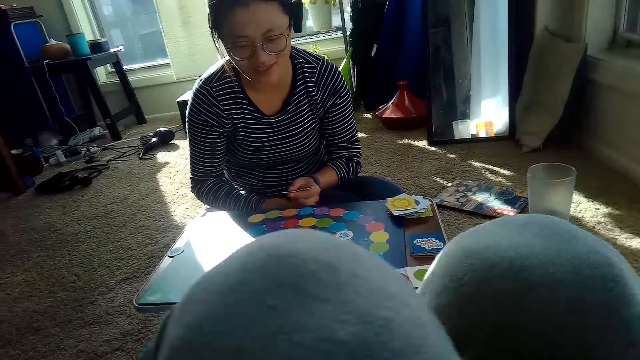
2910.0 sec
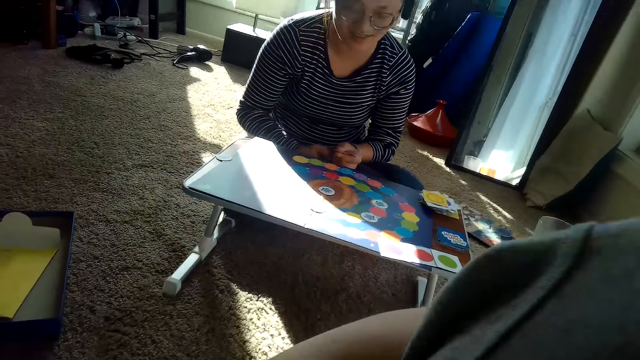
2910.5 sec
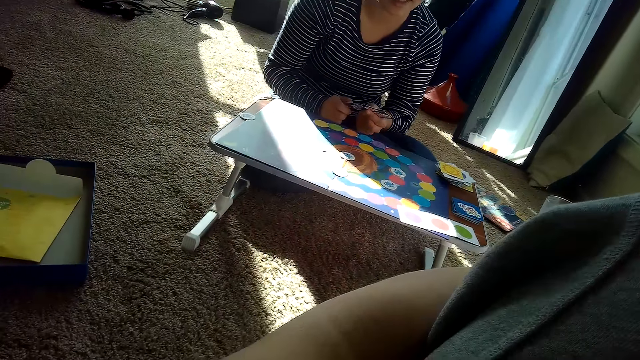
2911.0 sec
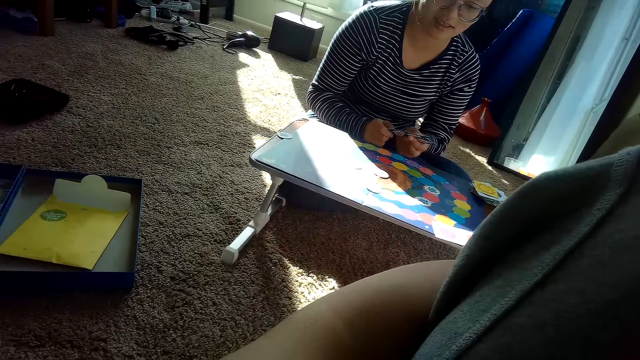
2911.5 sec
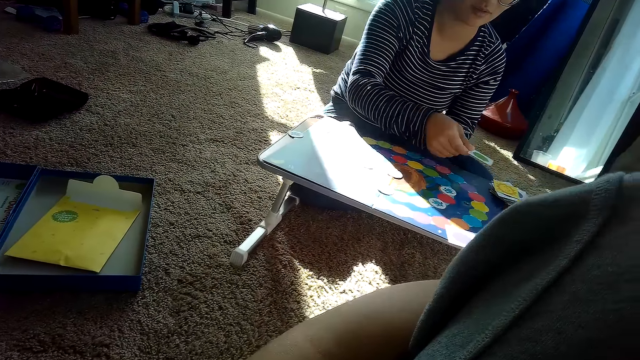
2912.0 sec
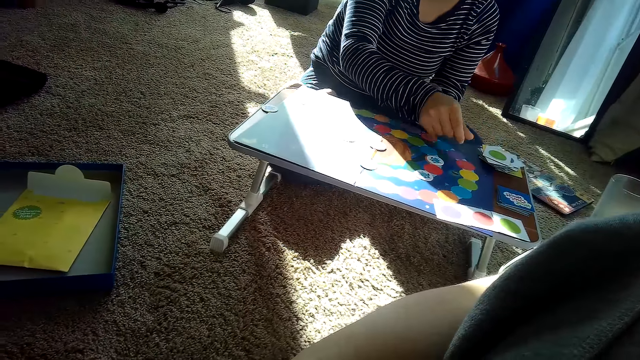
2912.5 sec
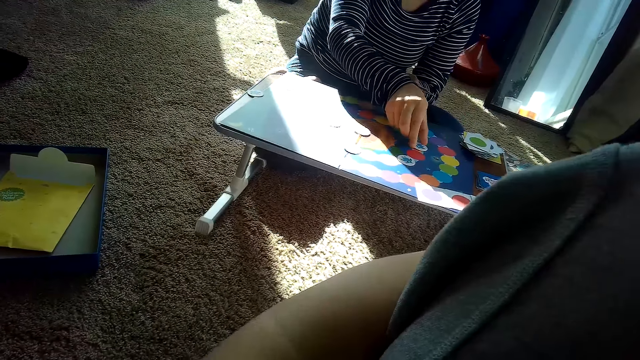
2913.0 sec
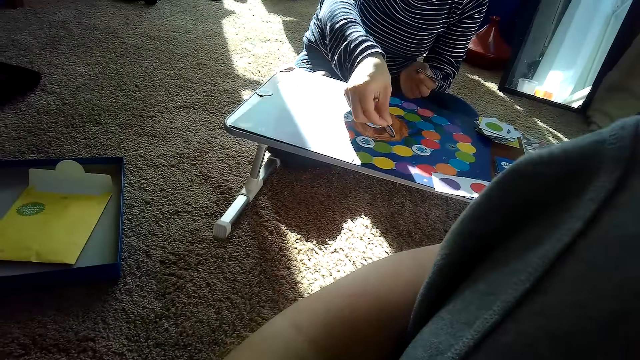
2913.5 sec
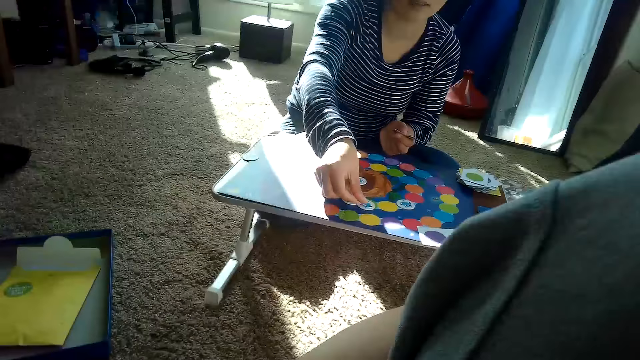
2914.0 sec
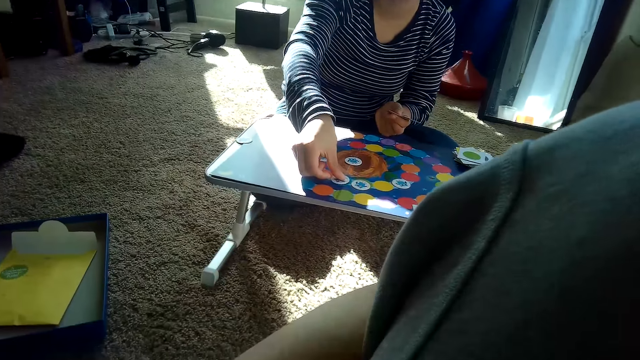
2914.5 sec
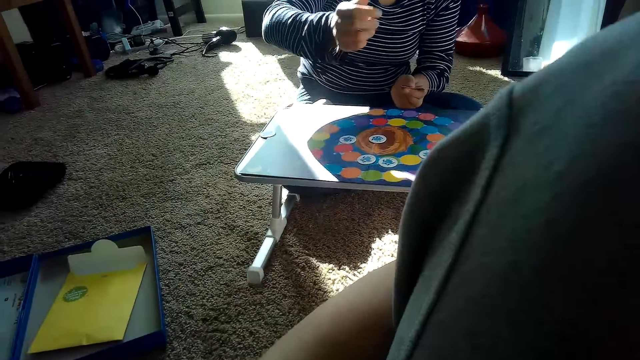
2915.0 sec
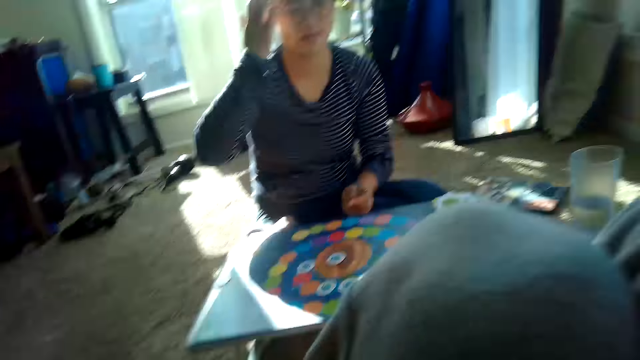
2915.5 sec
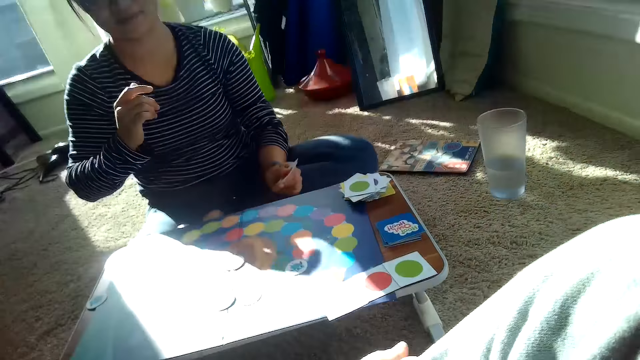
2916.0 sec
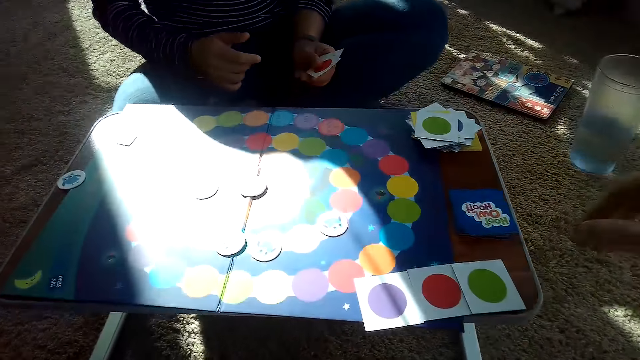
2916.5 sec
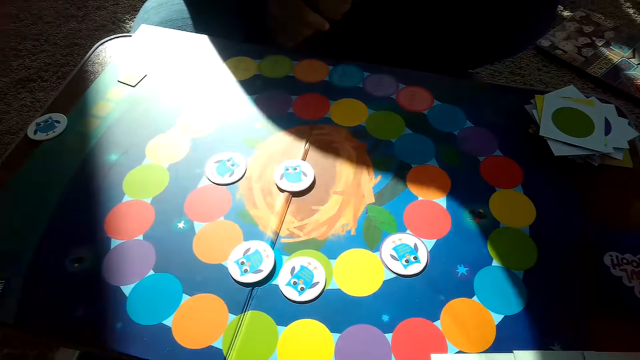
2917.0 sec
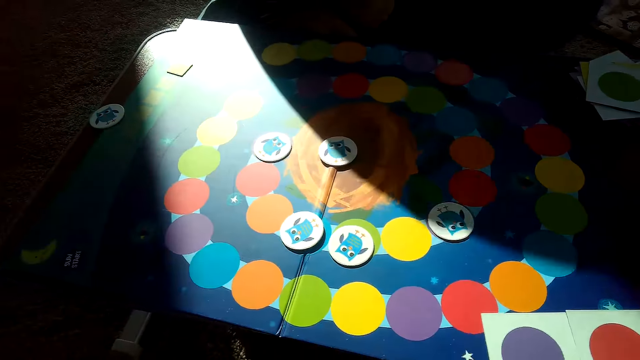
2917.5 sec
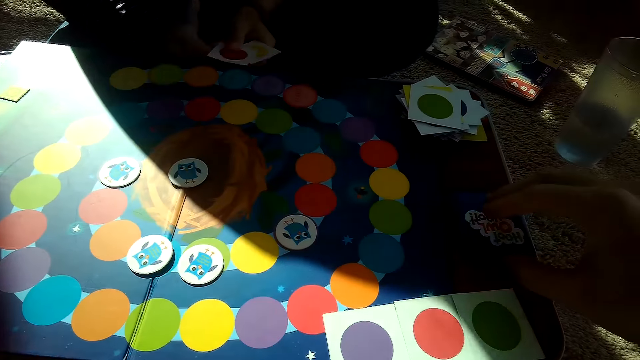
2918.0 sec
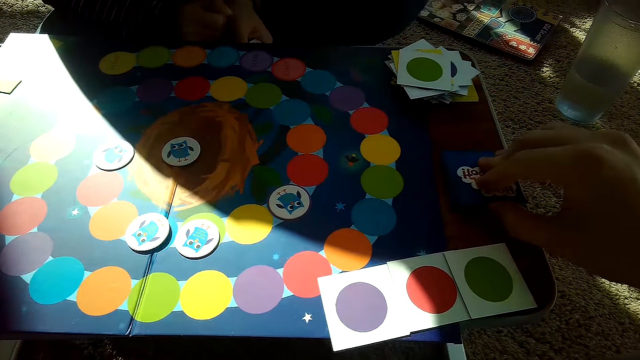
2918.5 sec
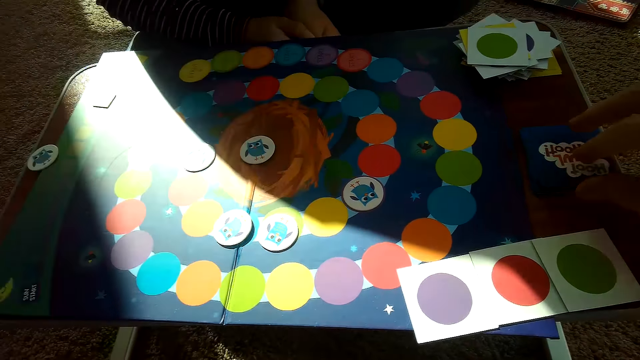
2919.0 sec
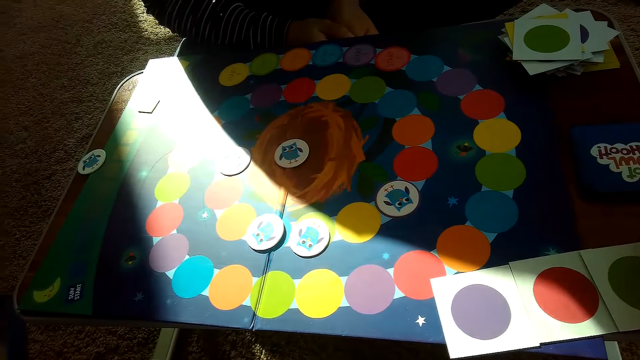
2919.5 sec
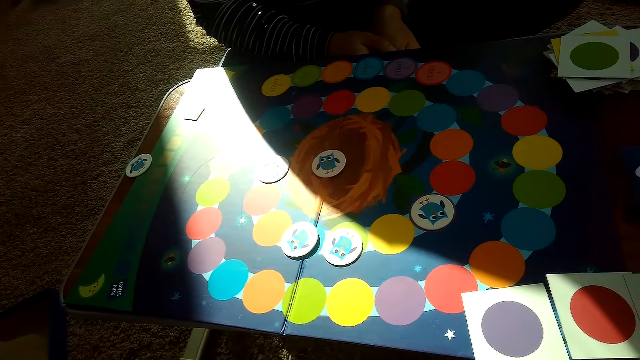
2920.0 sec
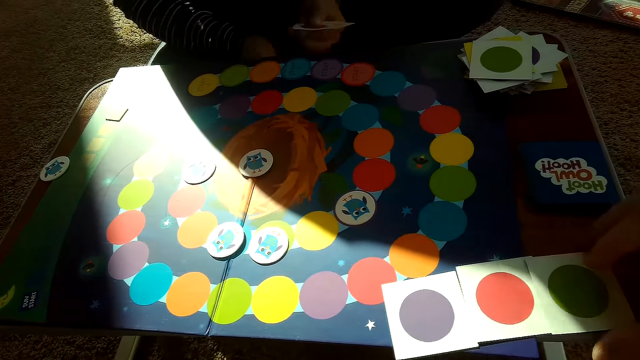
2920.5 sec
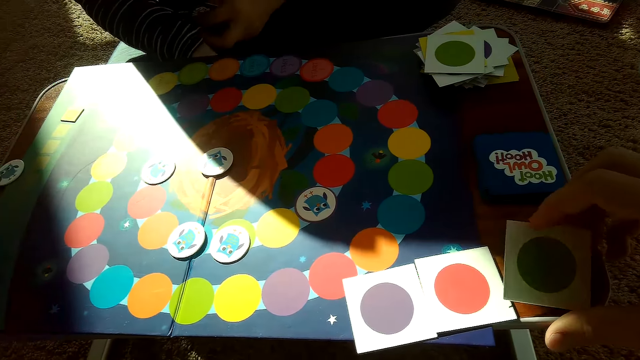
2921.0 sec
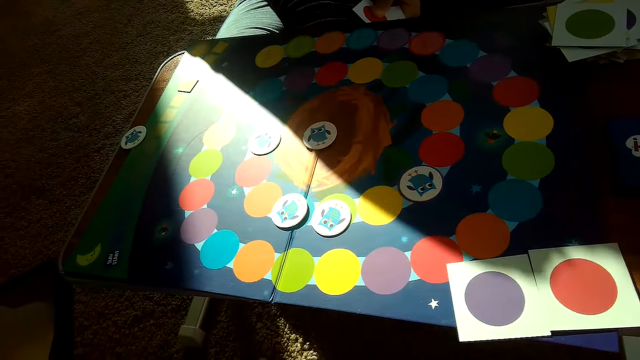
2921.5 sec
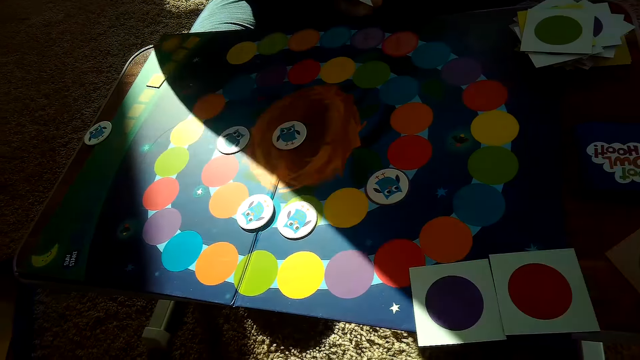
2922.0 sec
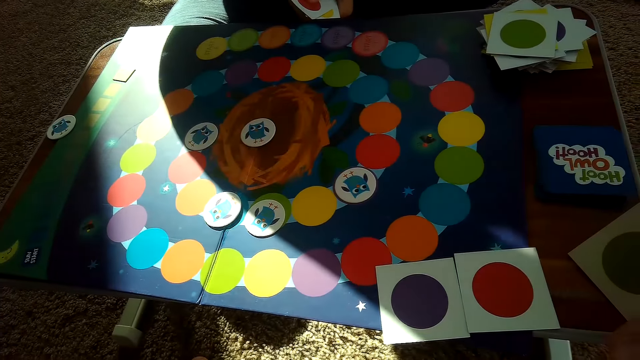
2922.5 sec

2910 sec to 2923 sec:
The partner drops a card on her stack of cards on the table with her right hand. She picks a card, moves a chip from the game board with her right hand, and puts down the card. The camera wearer picks a card.

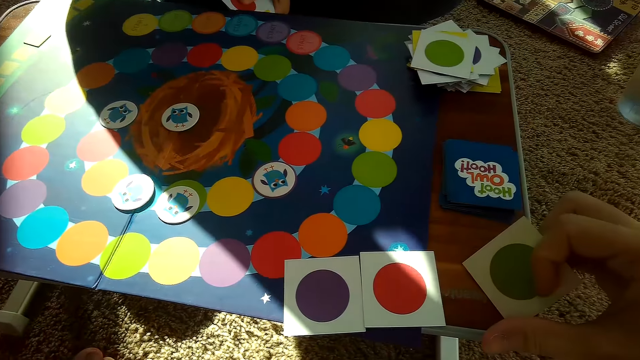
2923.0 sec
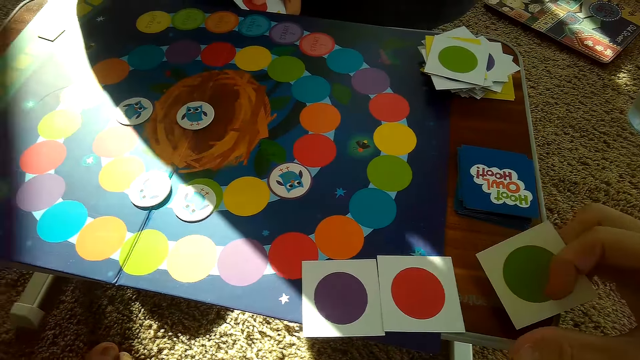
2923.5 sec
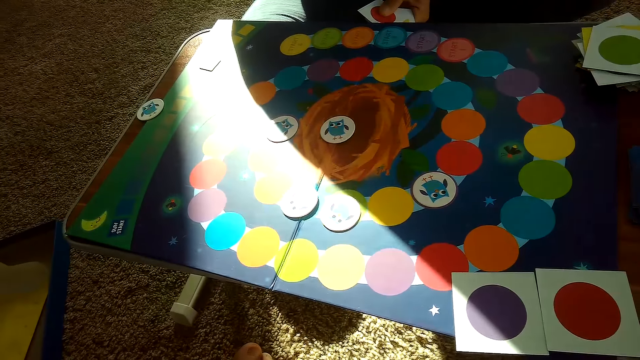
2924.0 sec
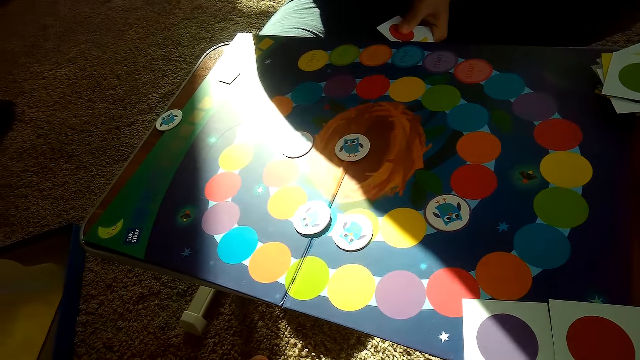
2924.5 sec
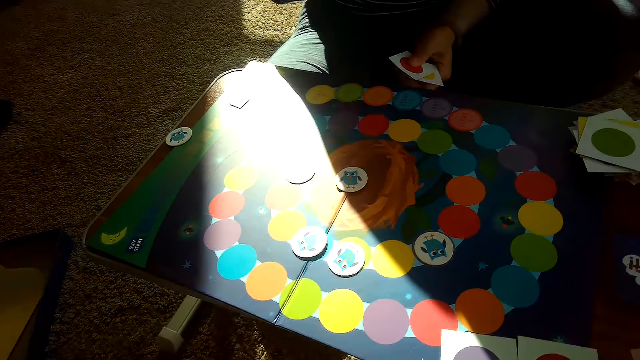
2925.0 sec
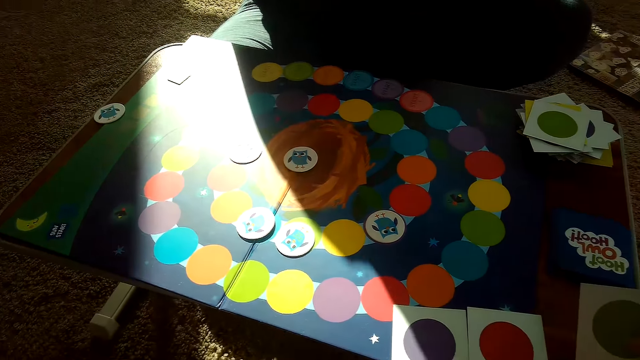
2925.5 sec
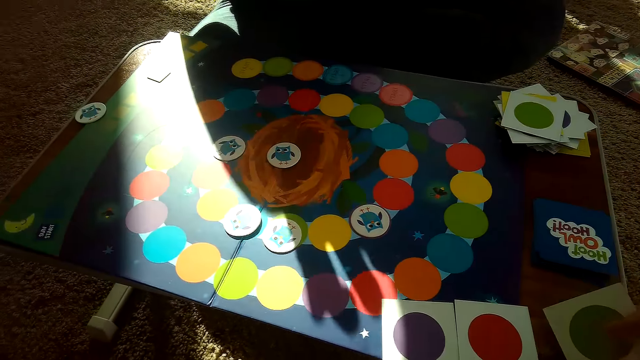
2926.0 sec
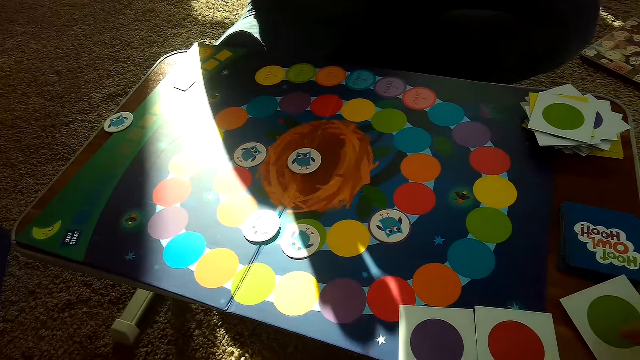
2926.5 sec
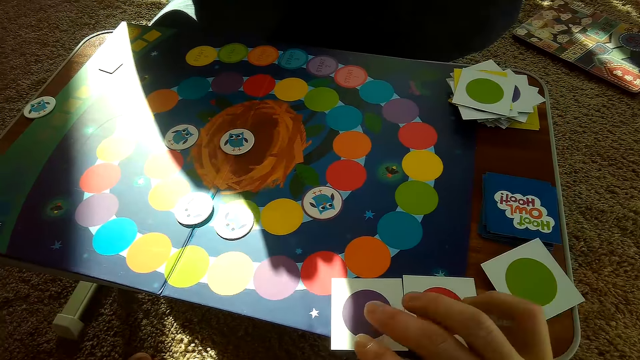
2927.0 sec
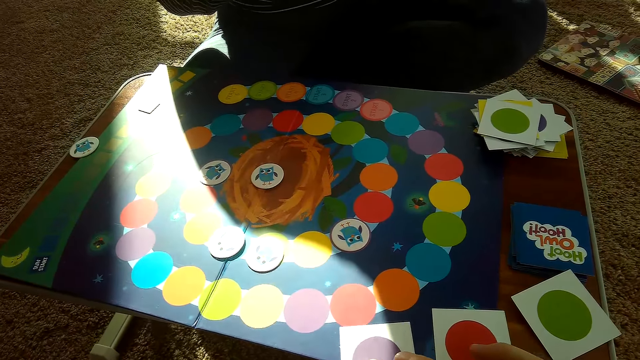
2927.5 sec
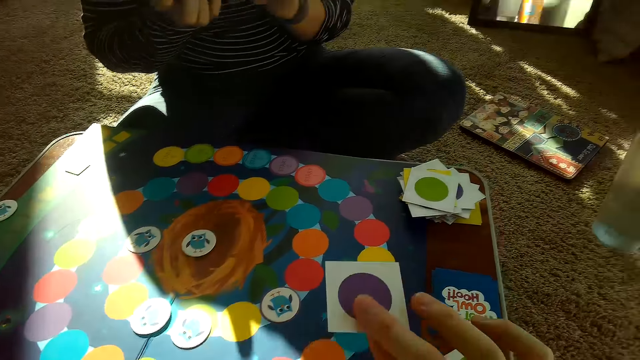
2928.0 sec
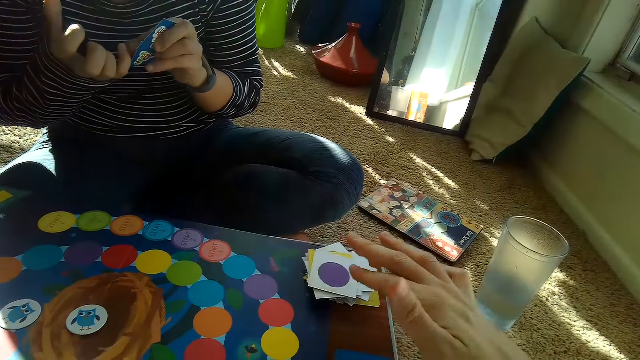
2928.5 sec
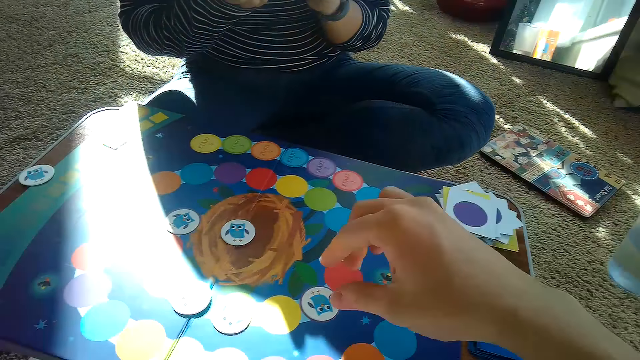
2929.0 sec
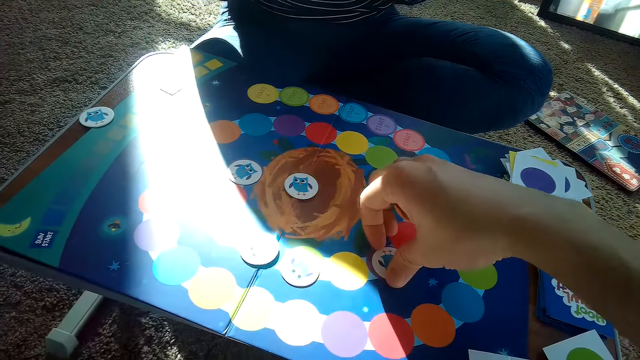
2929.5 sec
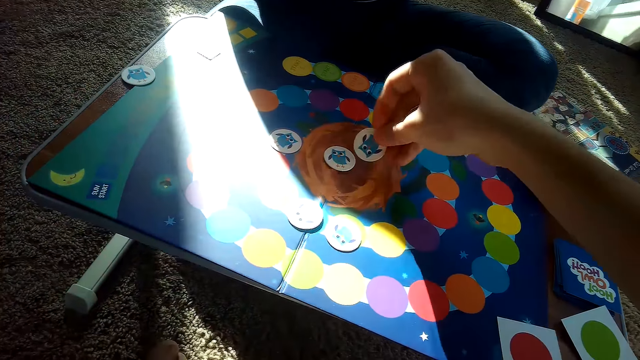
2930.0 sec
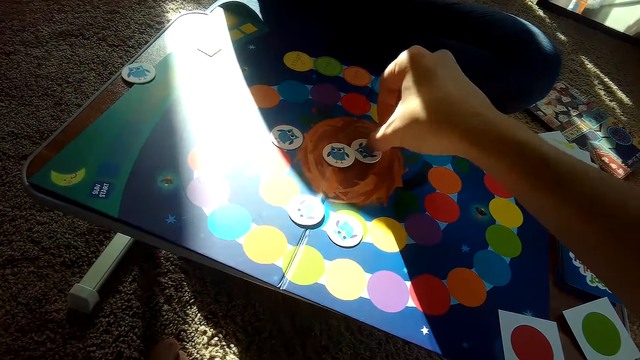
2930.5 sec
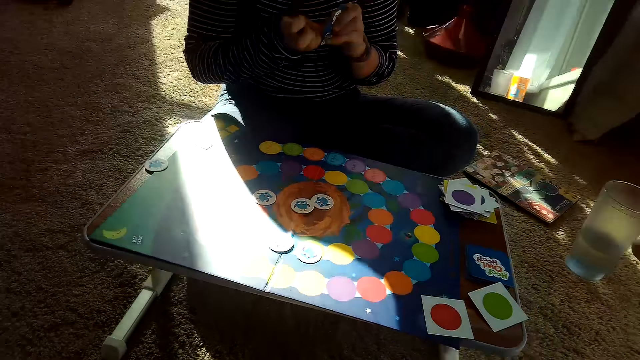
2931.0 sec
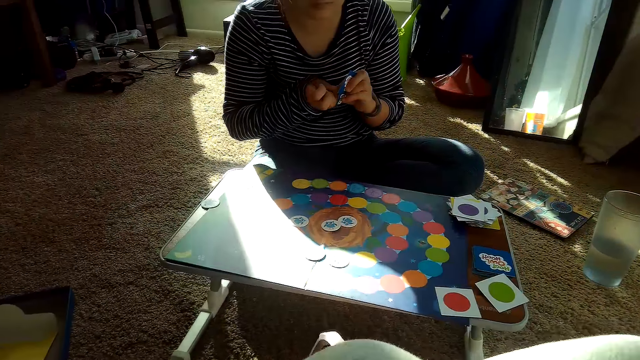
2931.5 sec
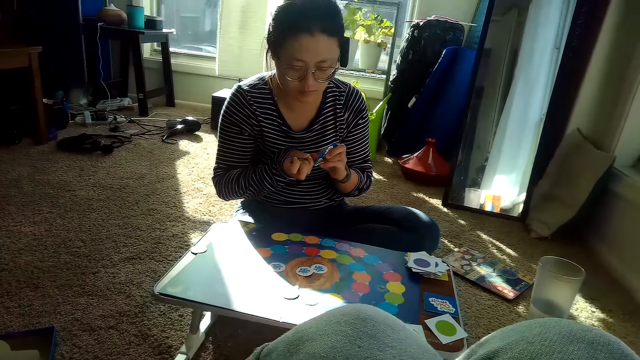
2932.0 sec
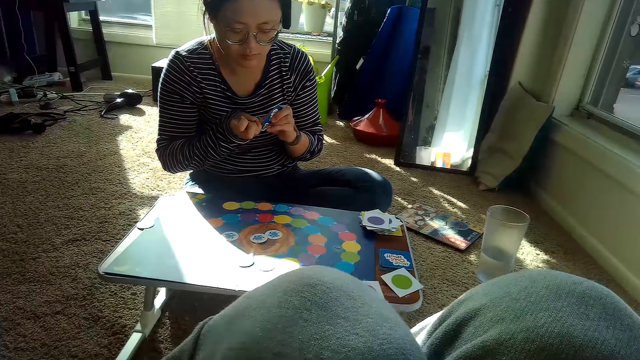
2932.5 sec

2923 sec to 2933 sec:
The camera wearer picks a card from the stack of cards on the game board with his right hand. He places the card on the partner's stack of cards on the table with his right hand. The partner cleans her nails with the cards. The camera wearer picks a card. He moves a chip on the game board with his right hand. He puts the card at the center of the board game.
